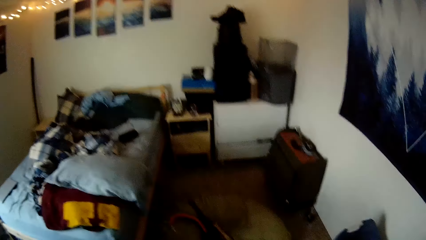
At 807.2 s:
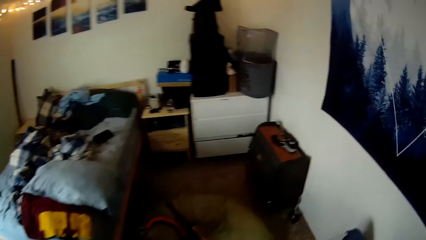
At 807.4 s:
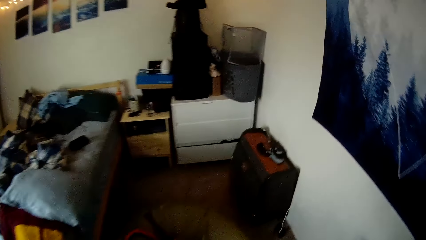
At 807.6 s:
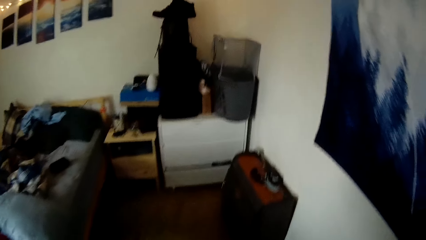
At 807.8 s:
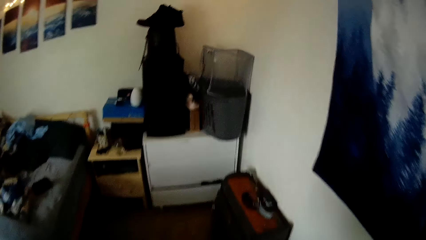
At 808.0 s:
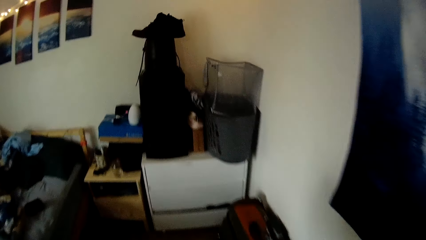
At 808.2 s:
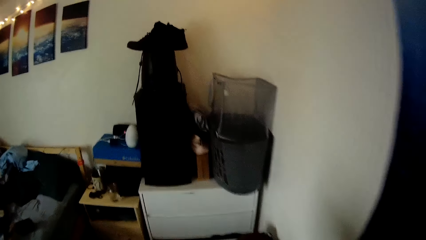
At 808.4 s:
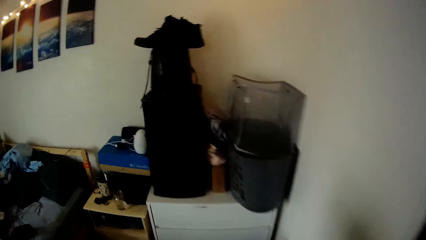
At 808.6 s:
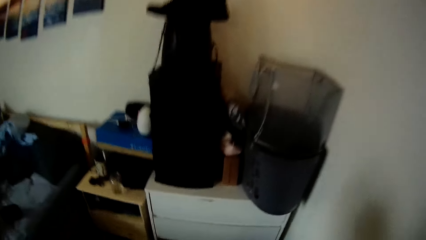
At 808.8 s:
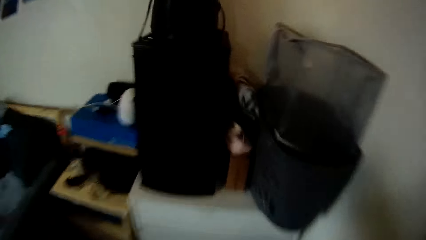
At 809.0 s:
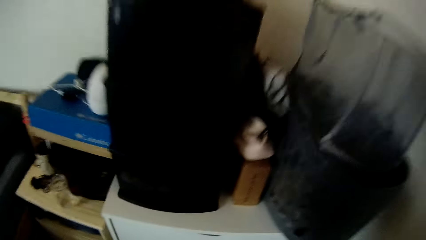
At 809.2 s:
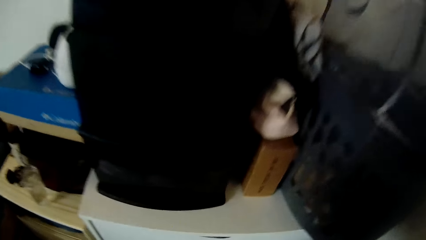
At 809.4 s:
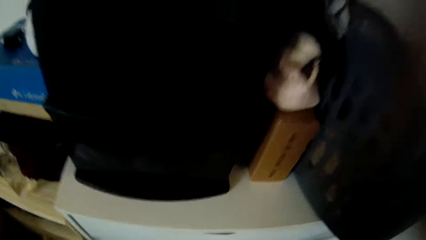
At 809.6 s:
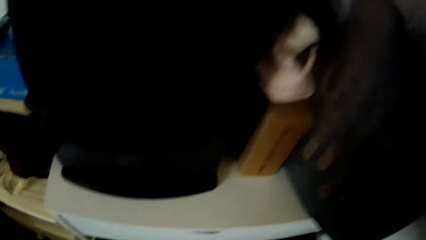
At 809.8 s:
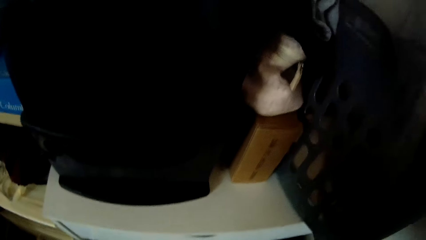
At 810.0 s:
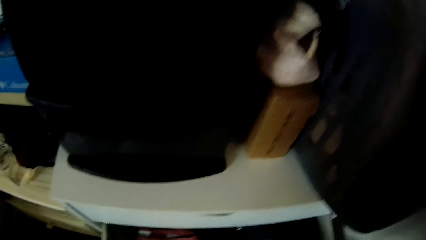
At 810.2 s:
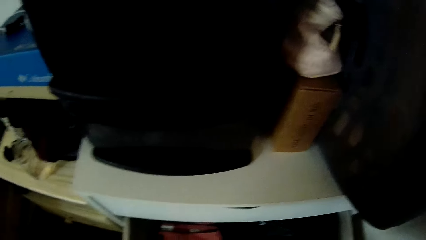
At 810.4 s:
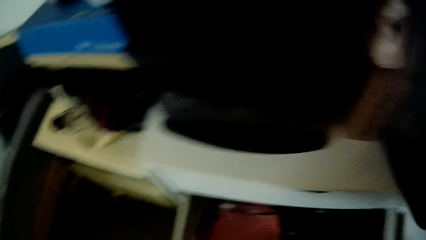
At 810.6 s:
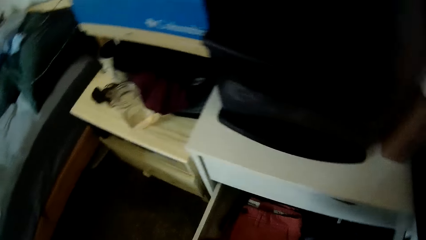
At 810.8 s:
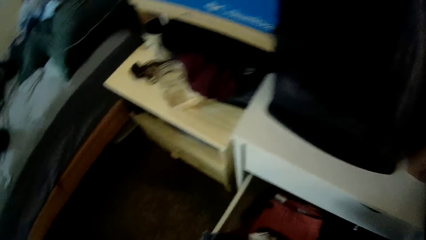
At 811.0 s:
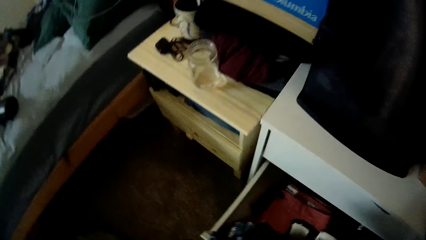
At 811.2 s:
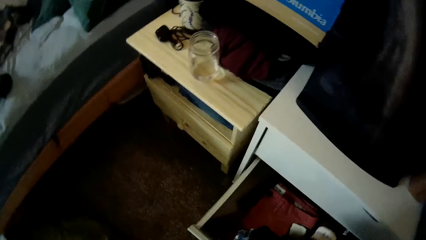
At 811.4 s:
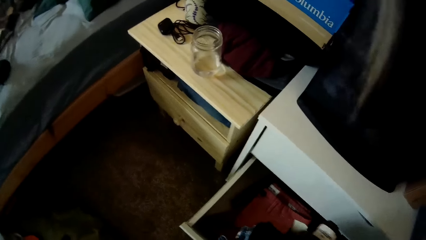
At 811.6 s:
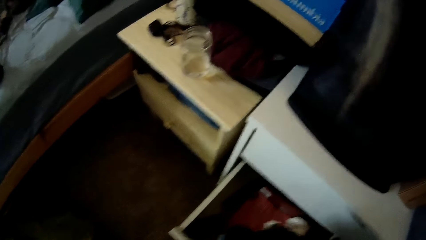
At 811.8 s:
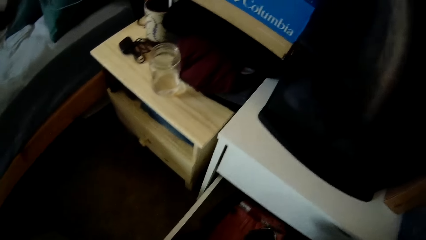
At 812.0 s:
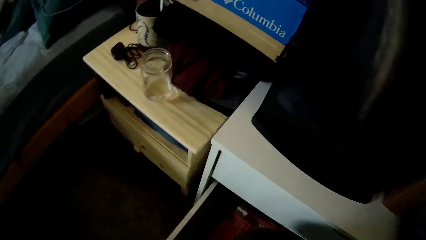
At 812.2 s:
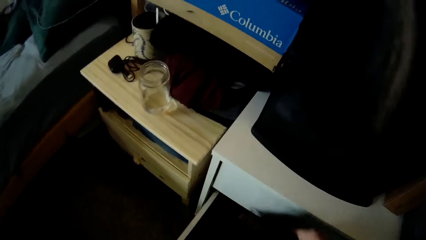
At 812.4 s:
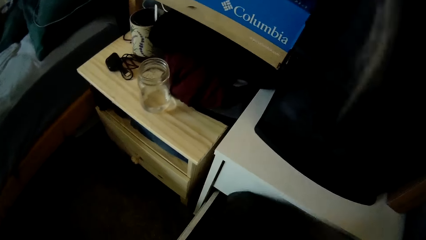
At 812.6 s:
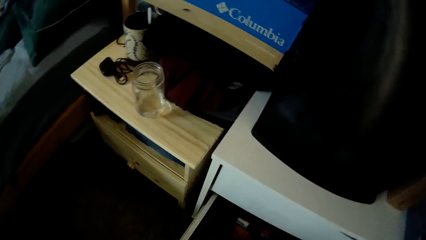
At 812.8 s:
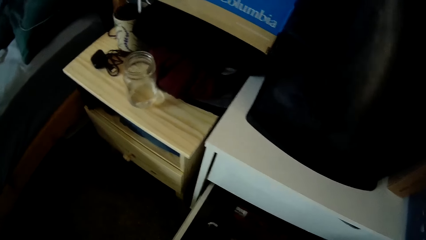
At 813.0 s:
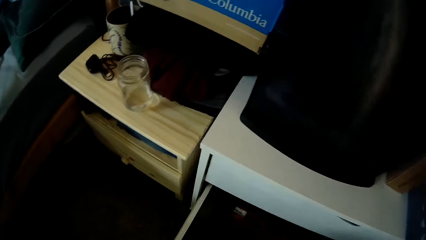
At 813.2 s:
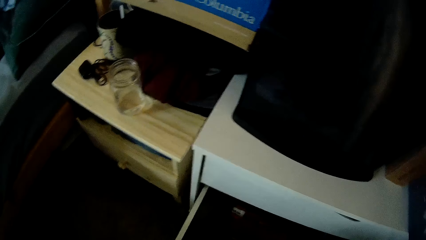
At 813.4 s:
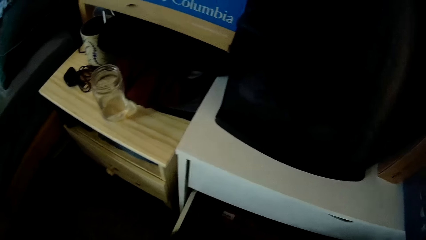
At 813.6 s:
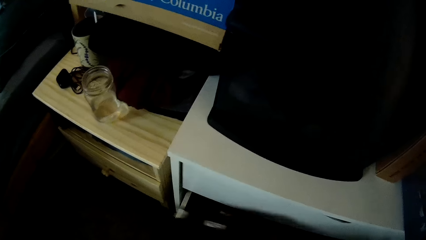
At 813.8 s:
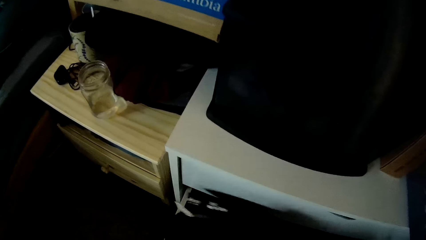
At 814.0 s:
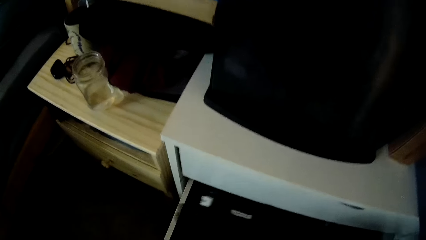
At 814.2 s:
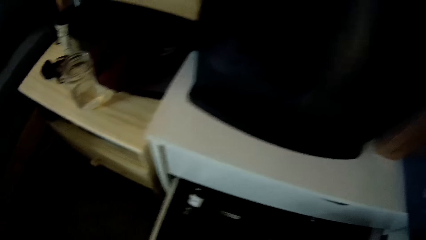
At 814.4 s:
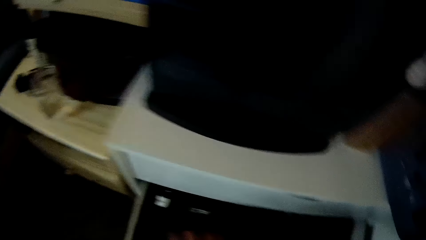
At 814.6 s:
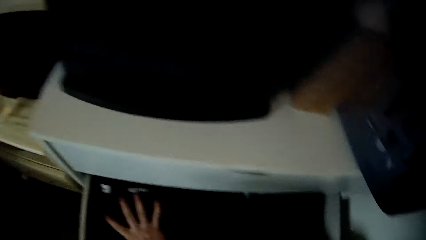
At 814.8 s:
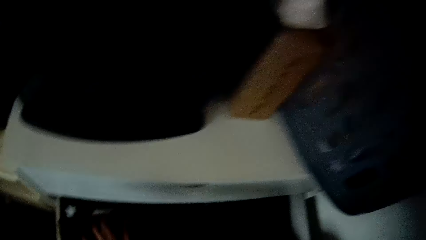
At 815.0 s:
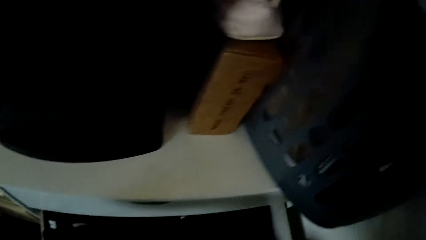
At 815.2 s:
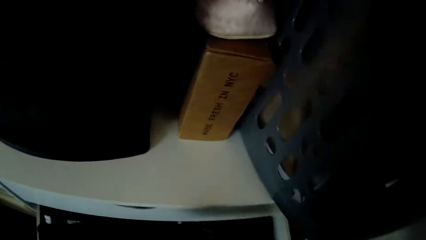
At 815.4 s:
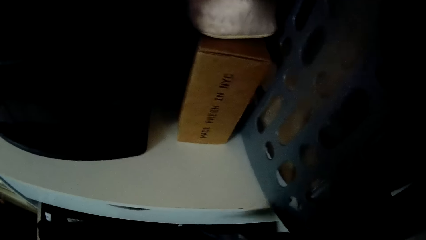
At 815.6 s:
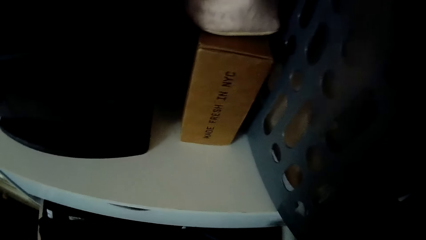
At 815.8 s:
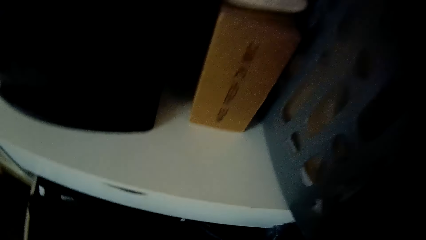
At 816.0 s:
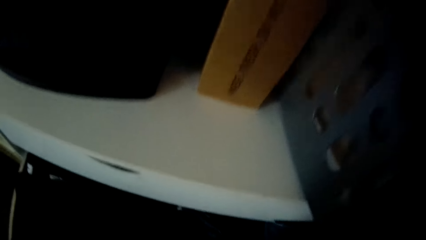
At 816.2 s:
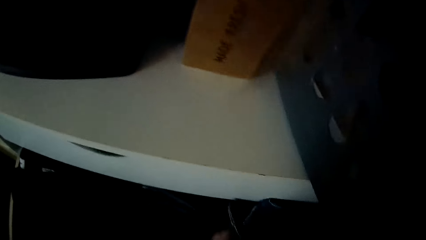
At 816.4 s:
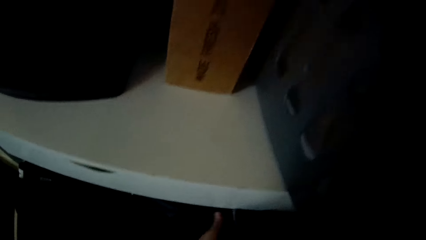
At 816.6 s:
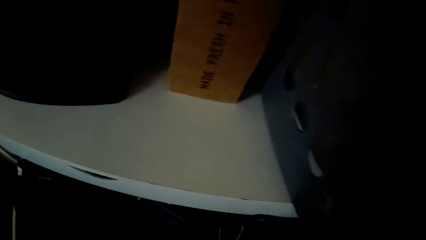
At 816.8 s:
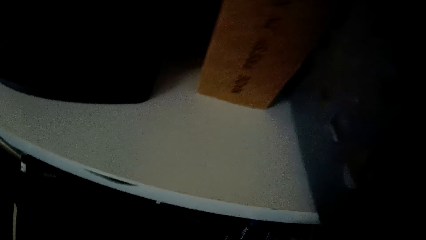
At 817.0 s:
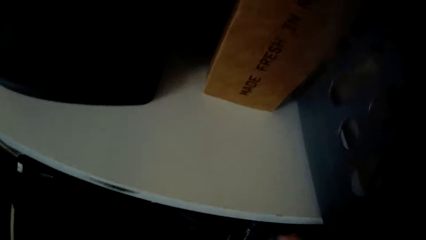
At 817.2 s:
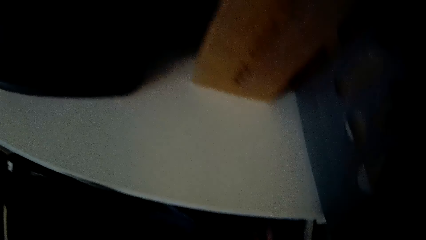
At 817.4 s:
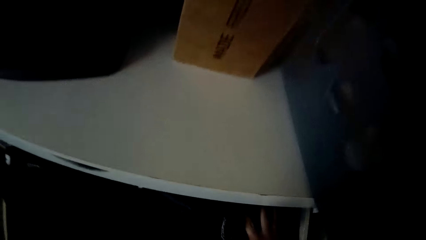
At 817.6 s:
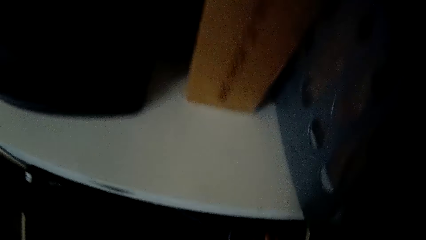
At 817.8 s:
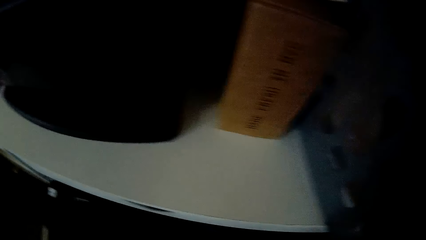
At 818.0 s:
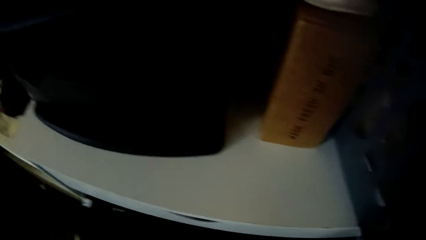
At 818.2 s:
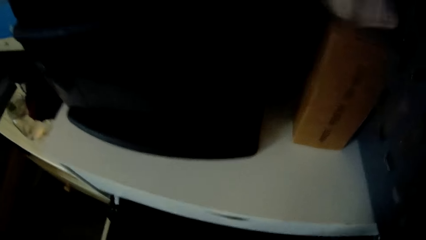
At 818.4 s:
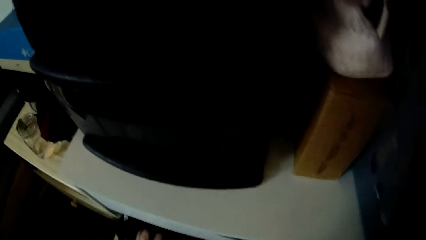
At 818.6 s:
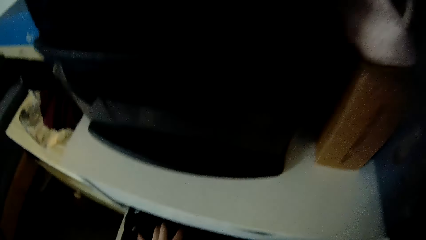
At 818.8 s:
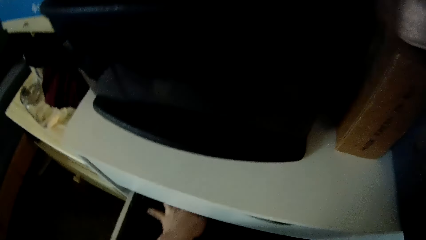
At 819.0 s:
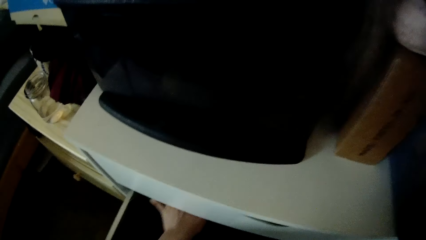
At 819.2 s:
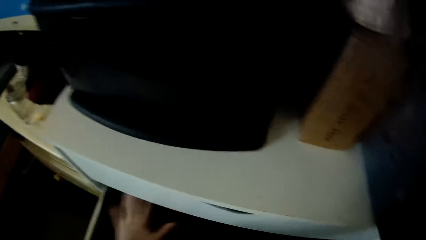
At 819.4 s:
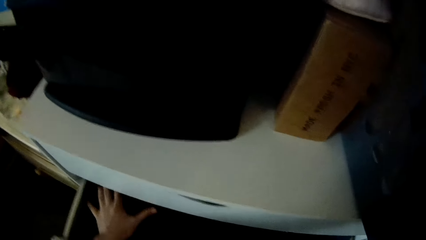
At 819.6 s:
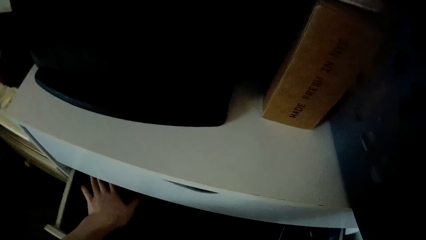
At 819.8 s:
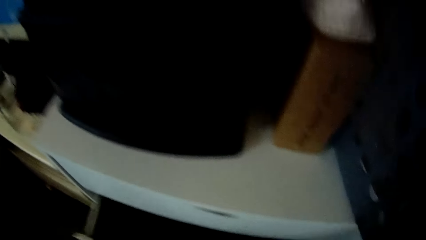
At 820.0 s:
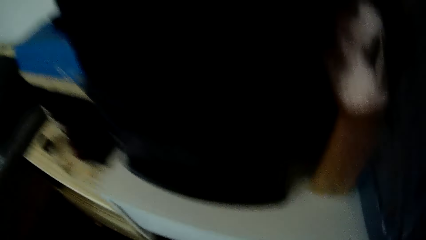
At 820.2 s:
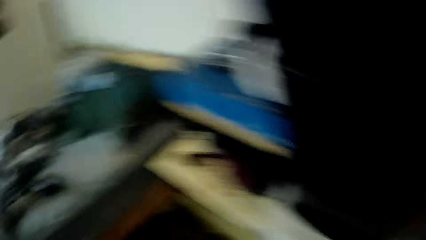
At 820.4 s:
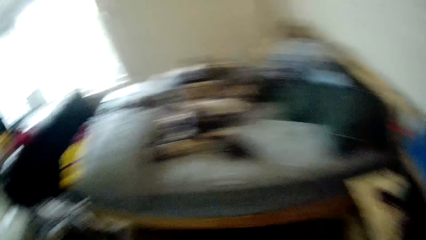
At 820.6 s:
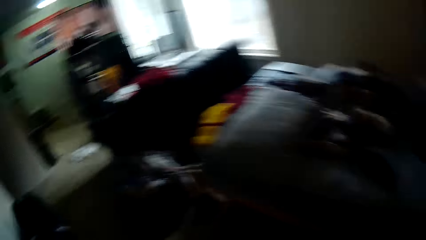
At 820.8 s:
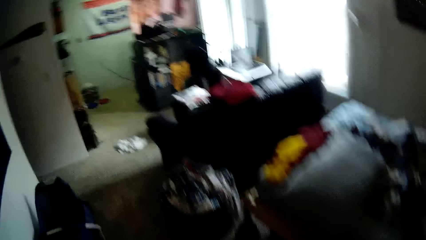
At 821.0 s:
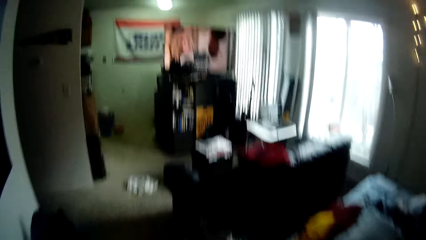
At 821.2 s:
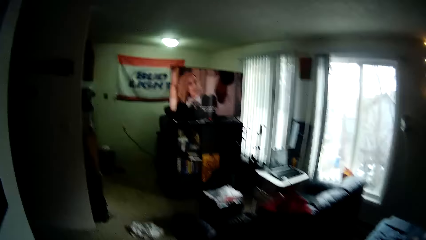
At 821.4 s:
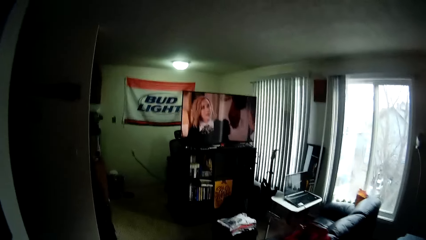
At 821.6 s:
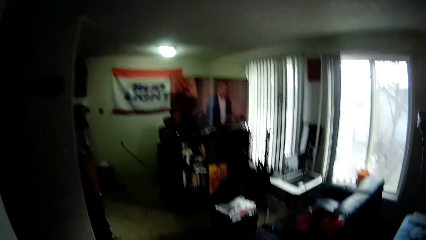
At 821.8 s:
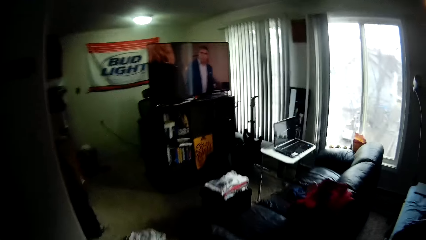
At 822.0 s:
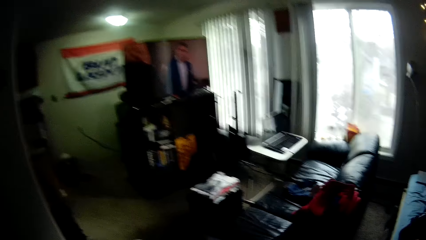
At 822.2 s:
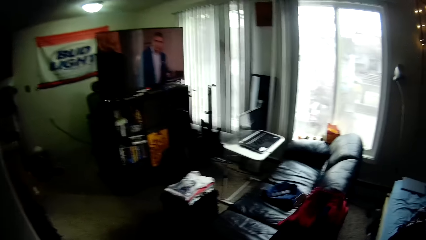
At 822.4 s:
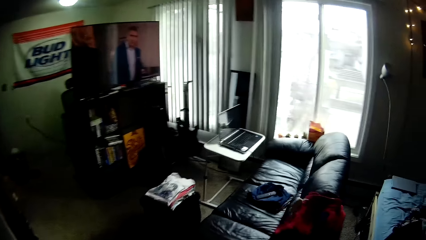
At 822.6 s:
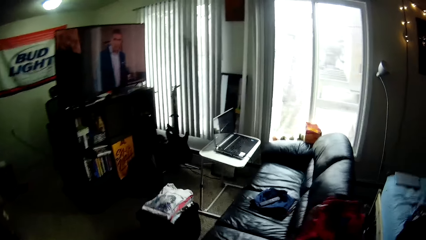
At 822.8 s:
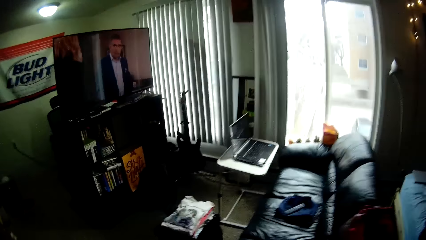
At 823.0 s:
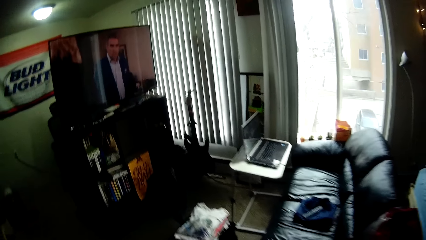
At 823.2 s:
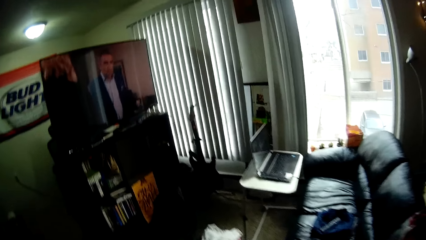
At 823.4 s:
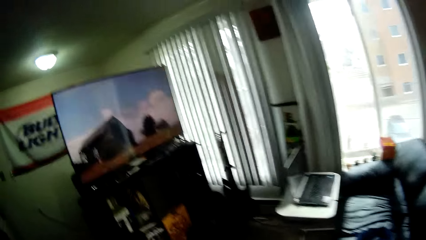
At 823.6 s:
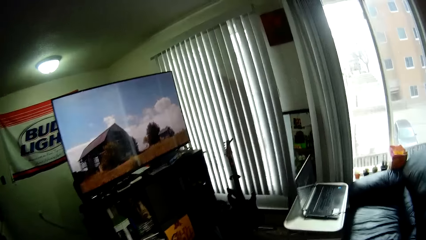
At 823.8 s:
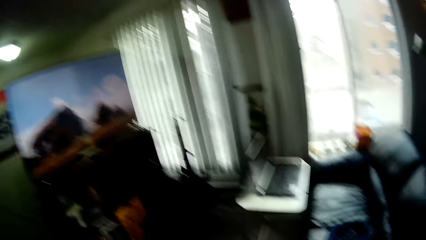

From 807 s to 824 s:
The camera wearer stands beside the chest of drawers. They open a drawer. They put the clothes into the drawer with both hands. They arrange the clothes in the drawer. They walk around the house.
